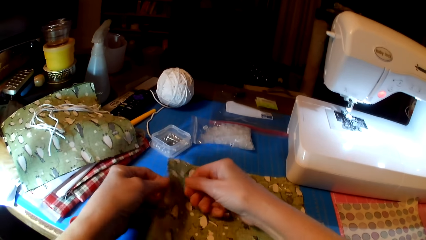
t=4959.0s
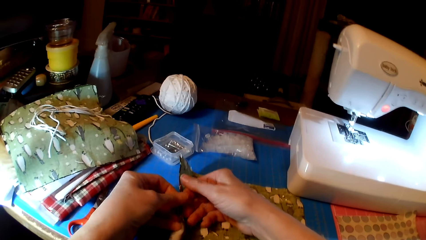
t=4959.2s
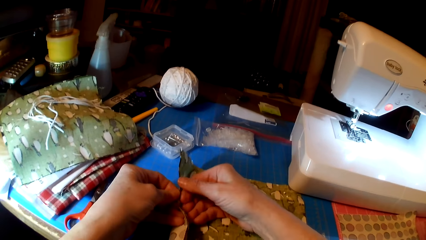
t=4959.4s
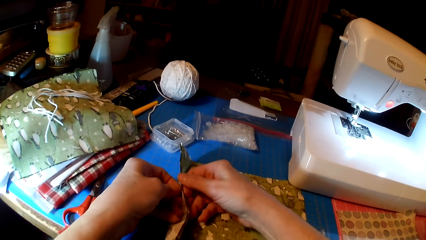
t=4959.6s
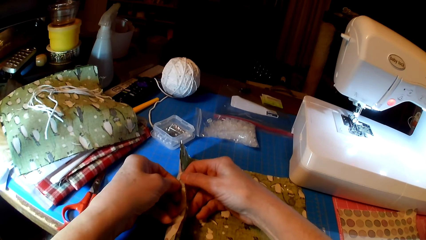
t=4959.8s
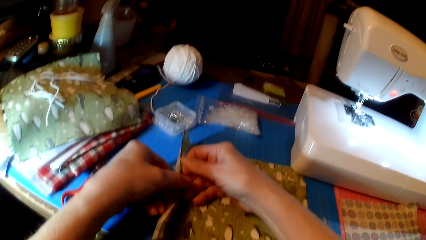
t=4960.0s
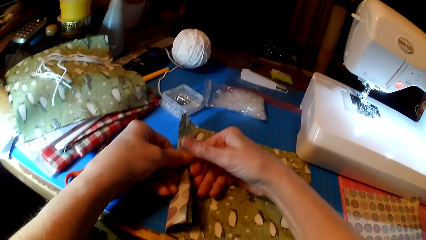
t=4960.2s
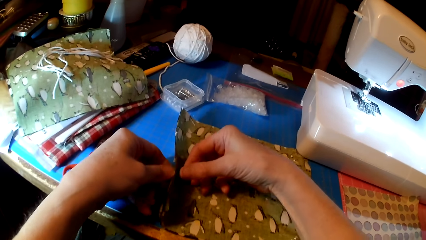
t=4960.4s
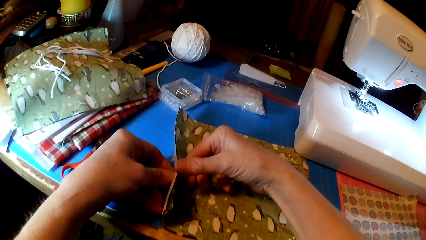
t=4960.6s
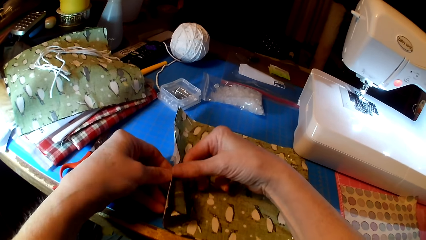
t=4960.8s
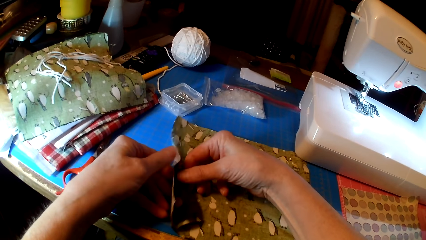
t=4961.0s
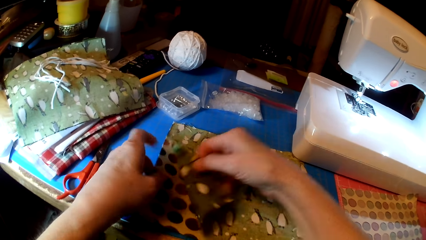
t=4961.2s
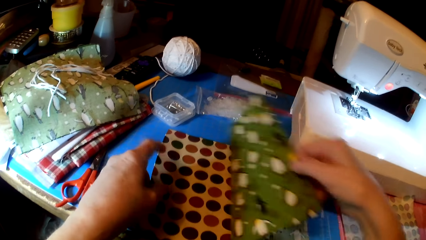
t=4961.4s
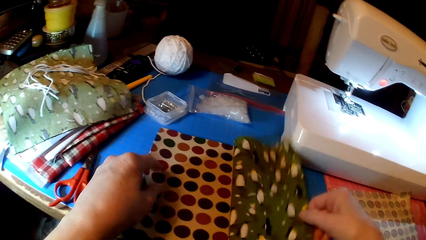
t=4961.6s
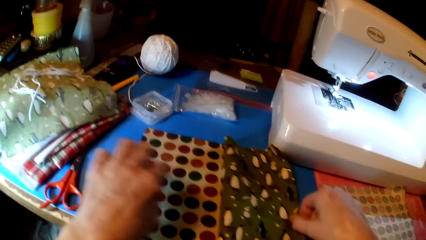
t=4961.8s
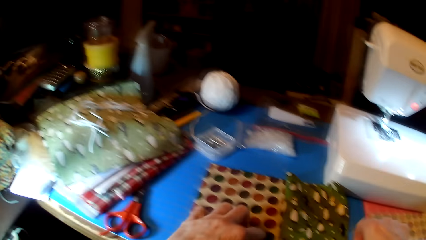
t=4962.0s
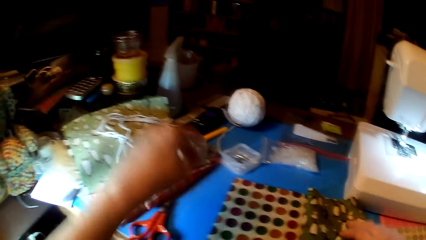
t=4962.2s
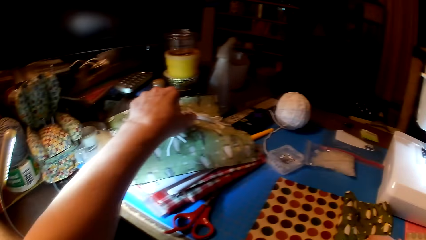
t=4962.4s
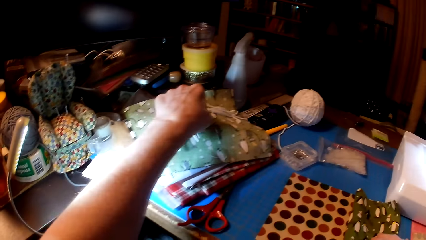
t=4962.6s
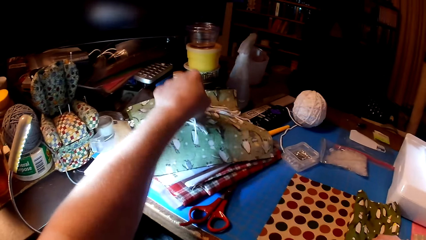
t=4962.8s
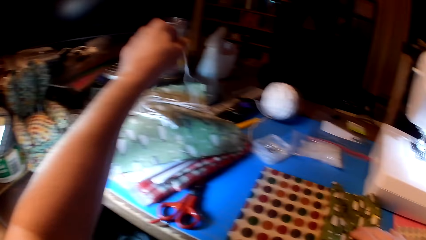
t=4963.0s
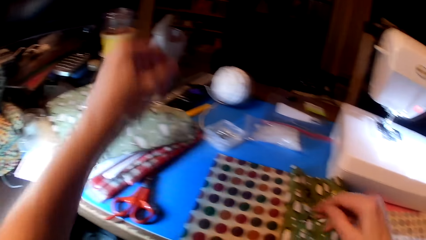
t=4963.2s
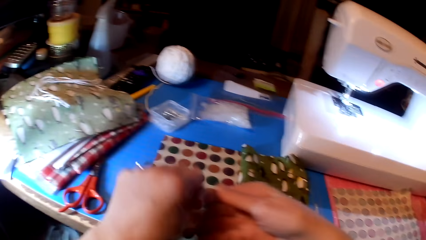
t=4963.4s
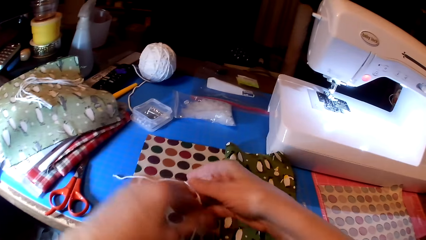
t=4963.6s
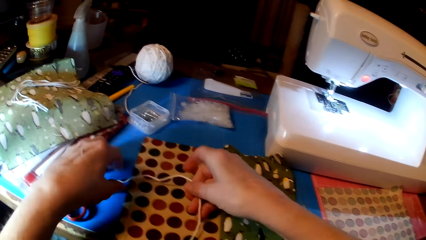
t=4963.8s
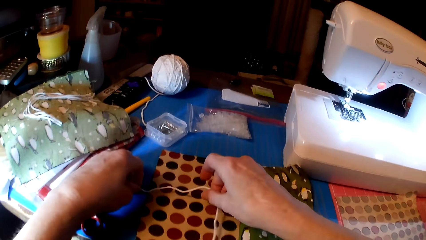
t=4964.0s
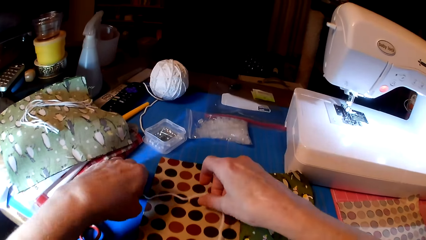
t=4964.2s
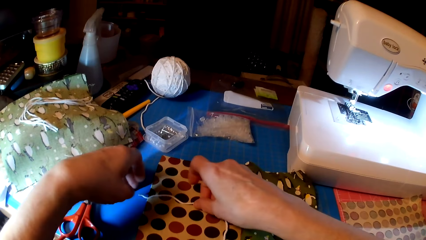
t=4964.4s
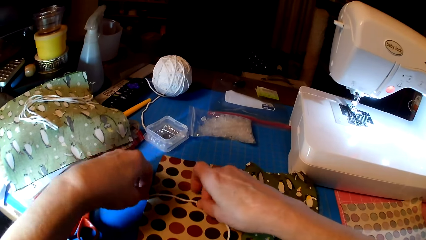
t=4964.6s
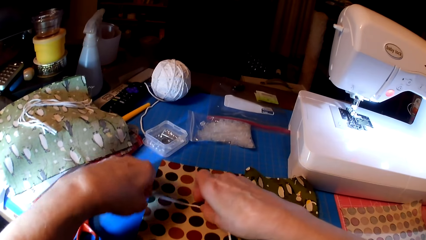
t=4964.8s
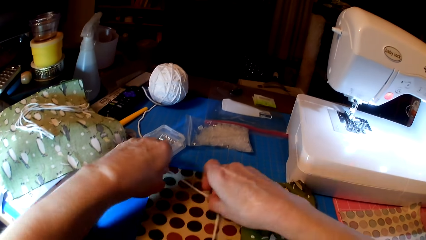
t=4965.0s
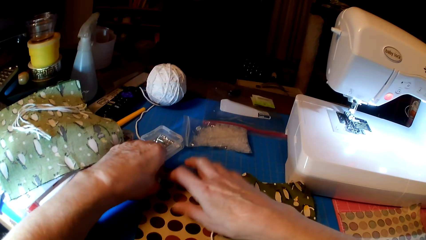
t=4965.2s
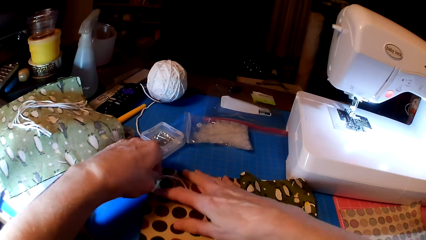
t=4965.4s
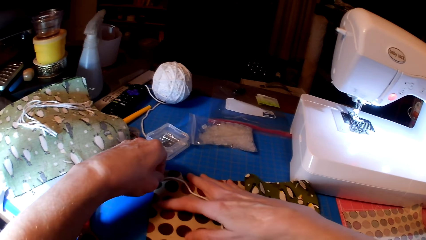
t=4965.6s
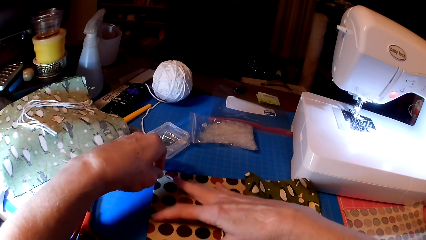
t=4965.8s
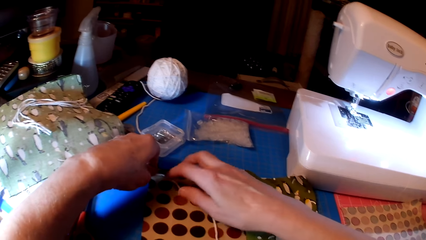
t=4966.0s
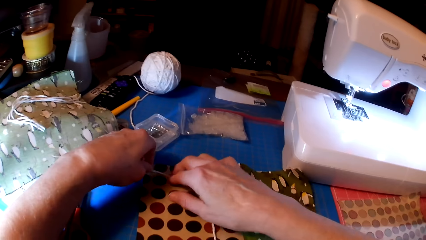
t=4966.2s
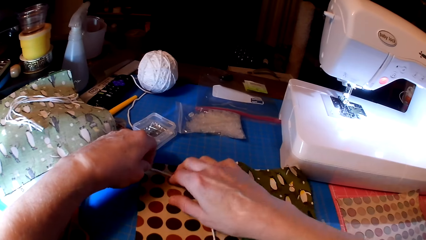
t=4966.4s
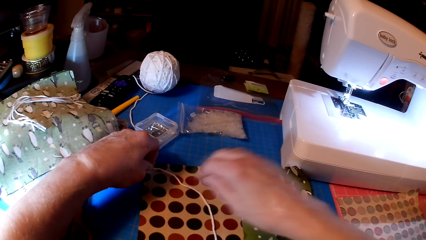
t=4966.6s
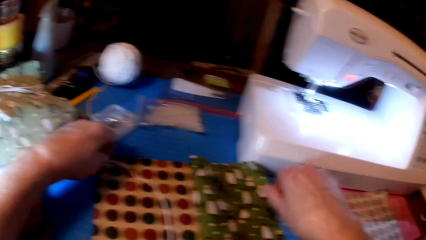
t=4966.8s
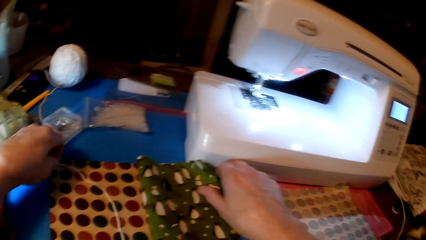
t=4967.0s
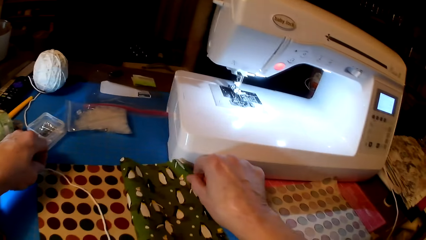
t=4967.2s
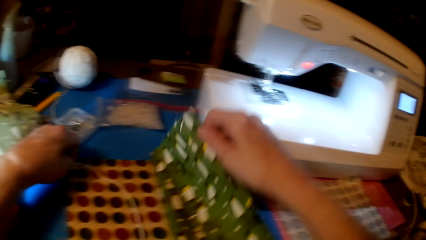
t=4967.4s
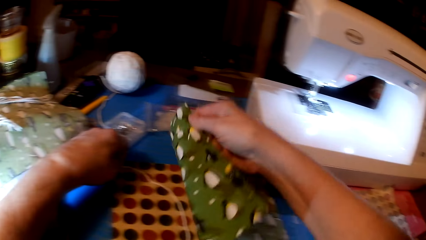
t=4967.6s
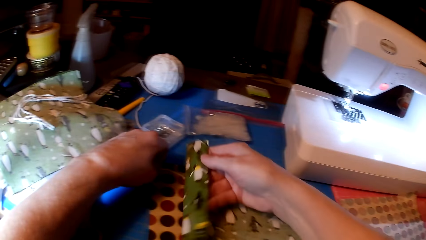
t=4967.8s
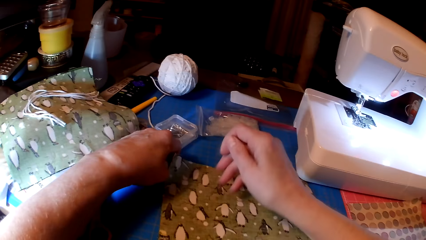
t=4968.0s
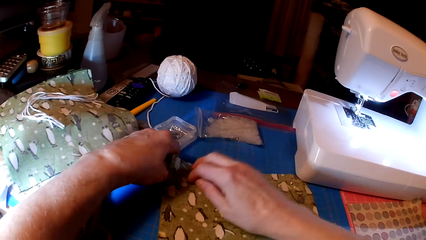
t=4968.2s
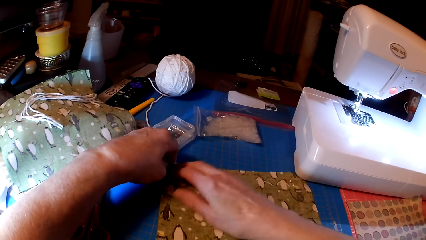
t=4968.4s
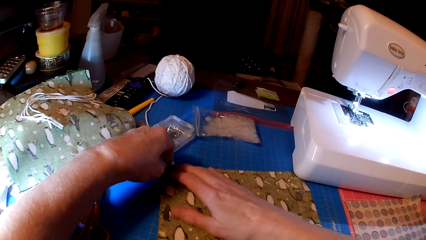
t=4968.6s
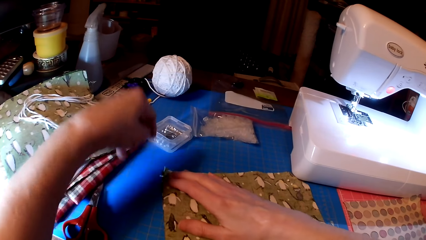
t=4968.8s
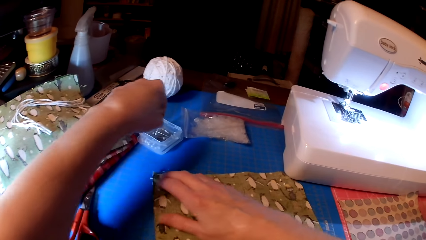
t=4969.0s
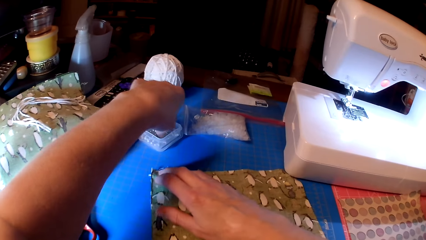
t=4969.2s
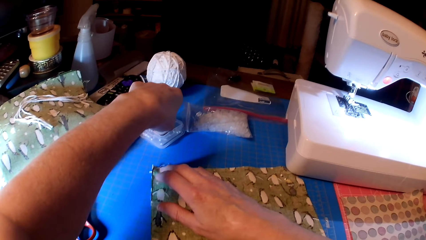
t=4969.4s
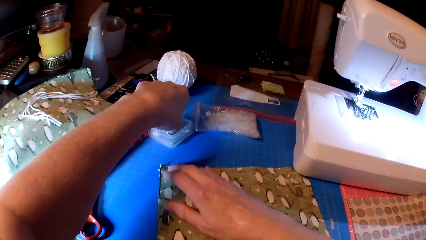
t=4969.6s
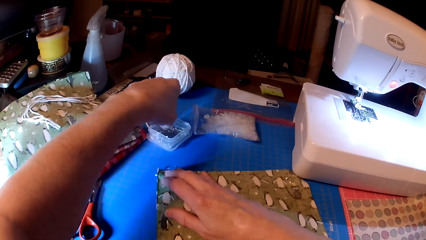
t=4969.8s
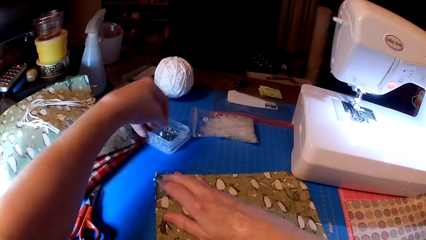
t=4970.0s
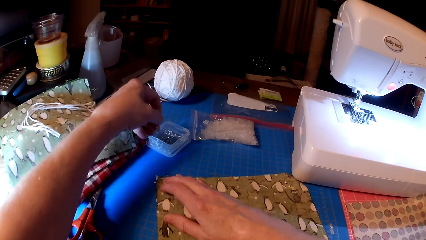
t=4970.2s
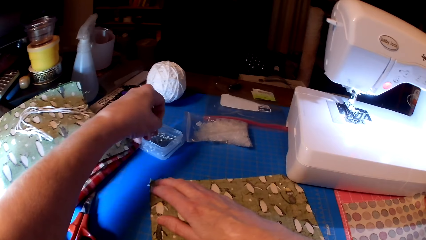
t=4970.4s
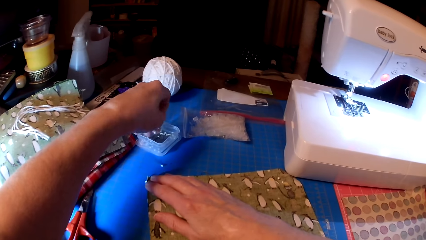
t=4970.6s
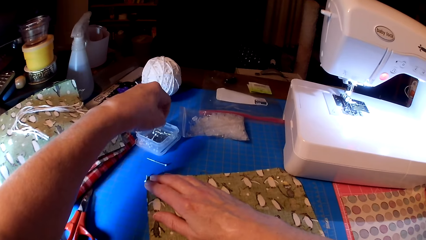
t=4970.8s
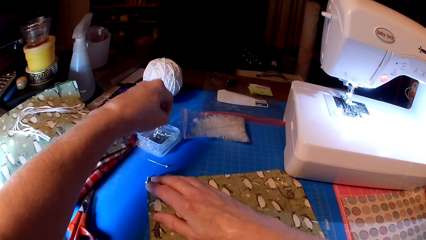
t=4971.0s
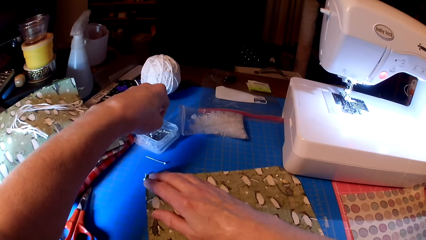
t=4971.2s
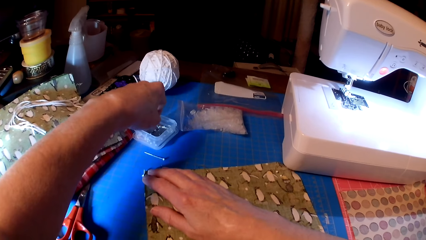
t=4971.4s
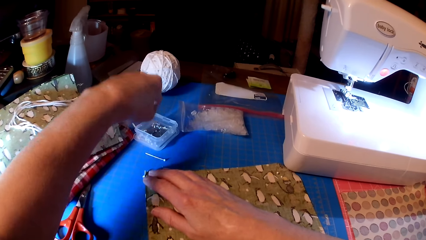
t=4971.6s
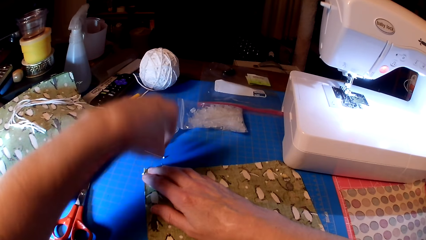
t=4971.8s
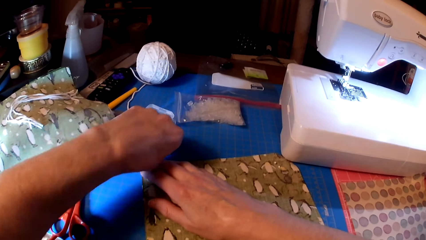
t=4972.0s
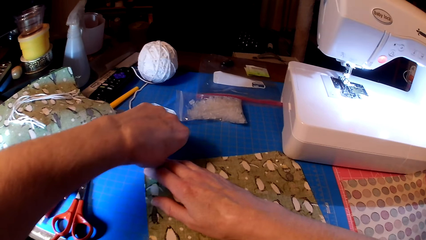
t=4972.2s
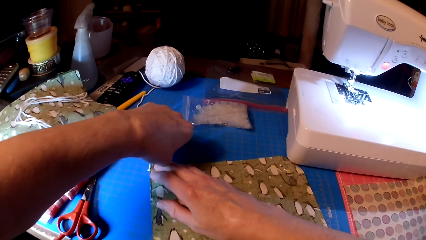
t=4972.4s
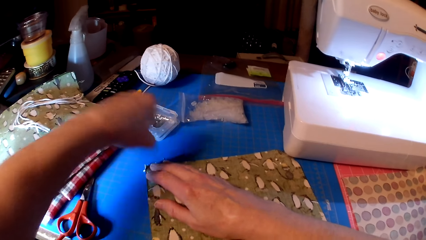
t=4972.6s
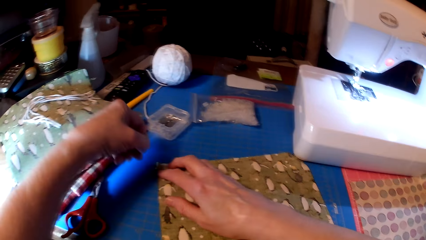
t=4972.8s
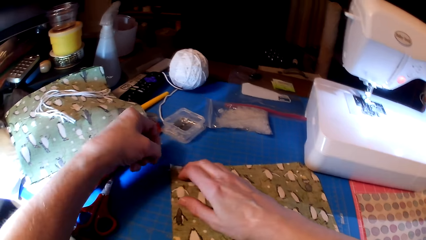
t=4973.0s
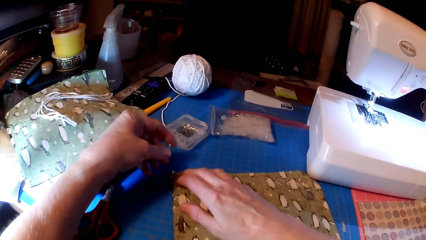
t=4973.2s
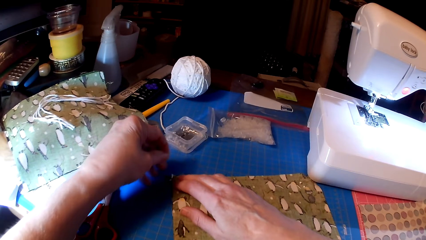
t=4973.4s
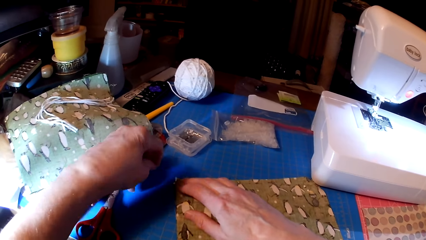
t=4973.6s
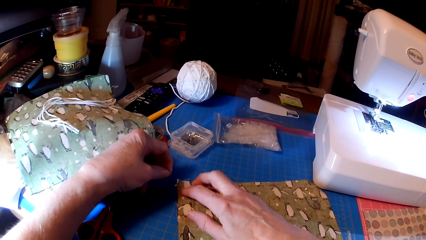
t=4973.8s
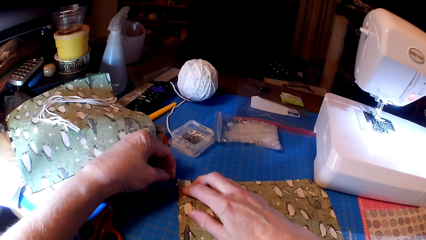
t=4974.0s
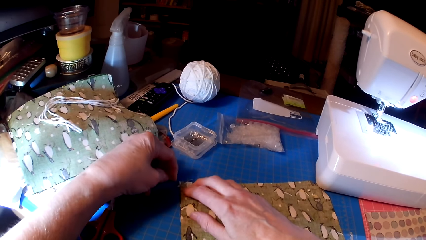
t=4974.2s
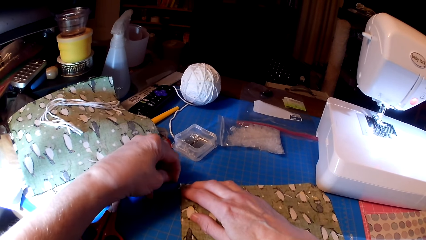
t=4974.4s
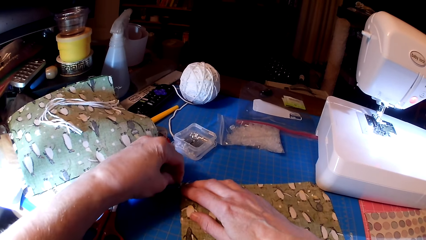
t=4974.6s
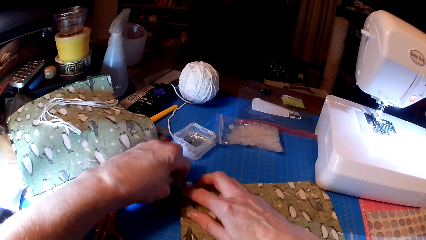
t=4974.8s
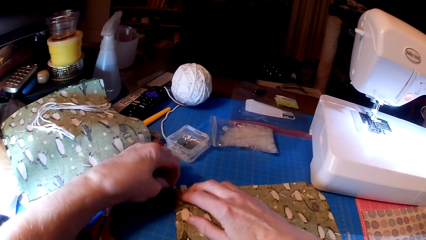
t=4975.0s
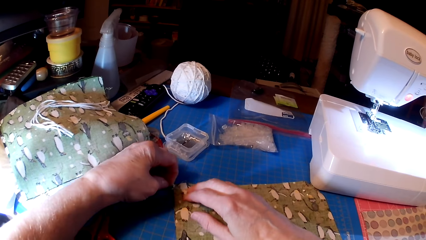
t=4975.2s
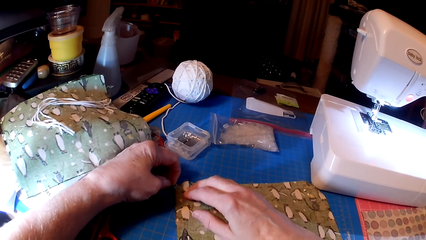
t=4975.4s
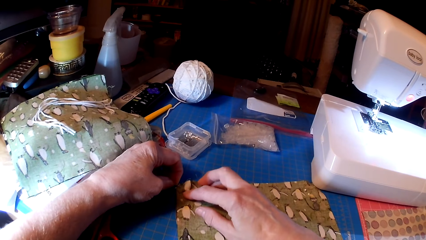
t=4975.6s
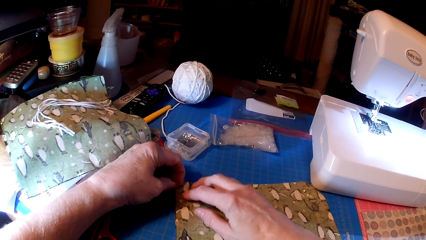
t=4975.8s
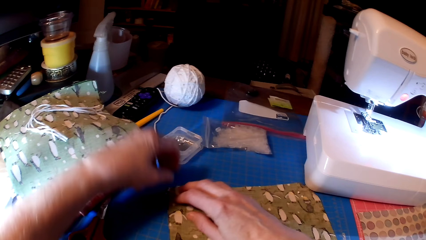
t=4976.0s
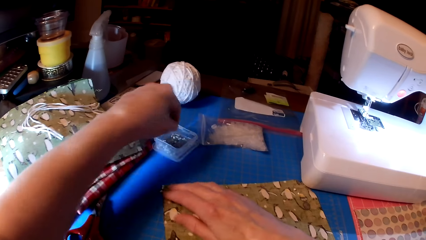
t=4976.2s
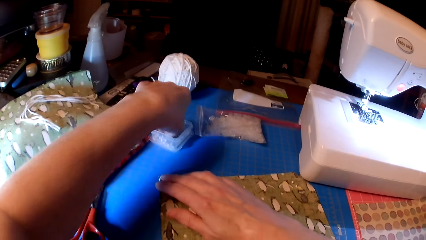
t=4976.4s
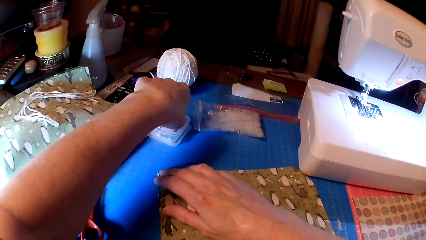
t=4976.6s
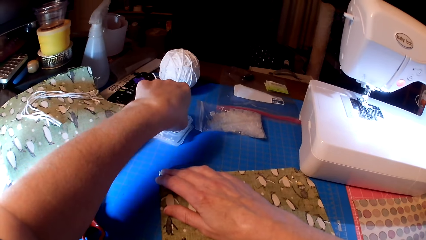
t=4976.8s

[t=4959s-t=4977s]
The camera wearer holds the fabric. They fold the fabric. They pick a thread or yarn. They put the thread under the fabrics. They attach the yarn on the fabric. They pick a pin. They pin the fabrics.
